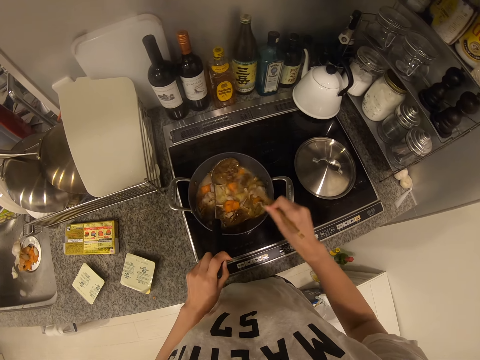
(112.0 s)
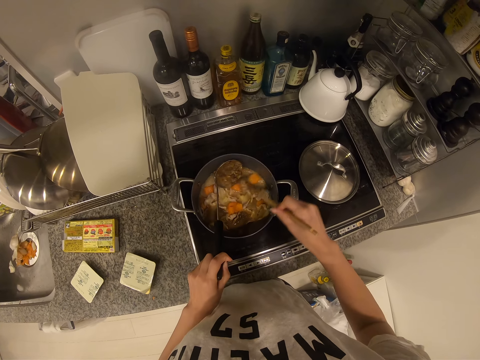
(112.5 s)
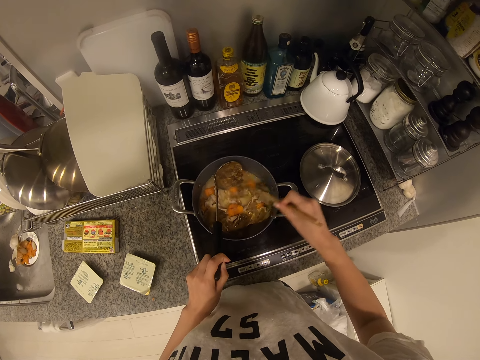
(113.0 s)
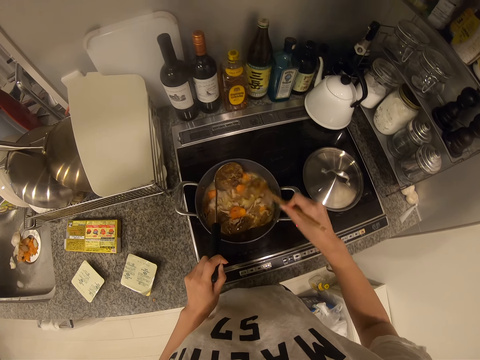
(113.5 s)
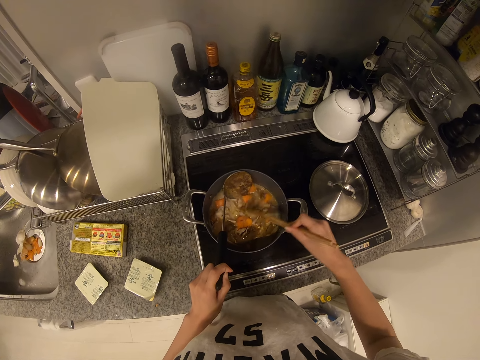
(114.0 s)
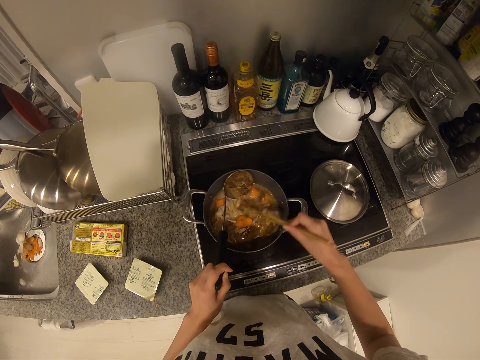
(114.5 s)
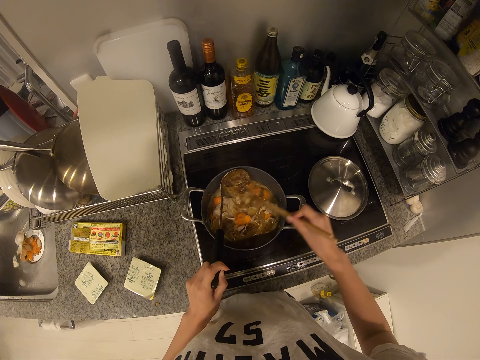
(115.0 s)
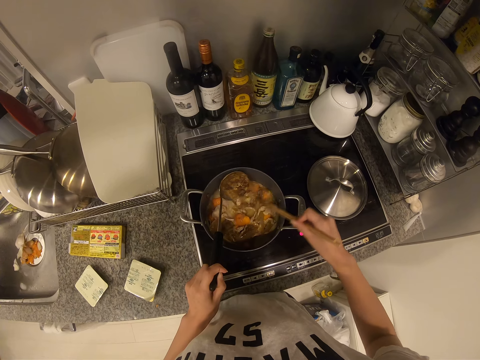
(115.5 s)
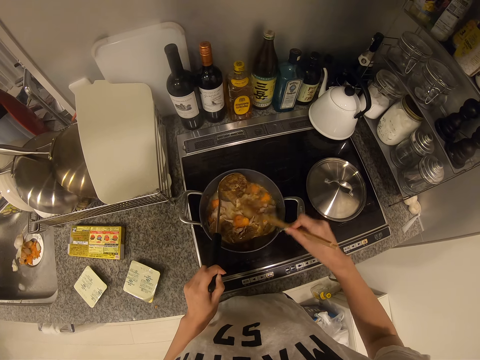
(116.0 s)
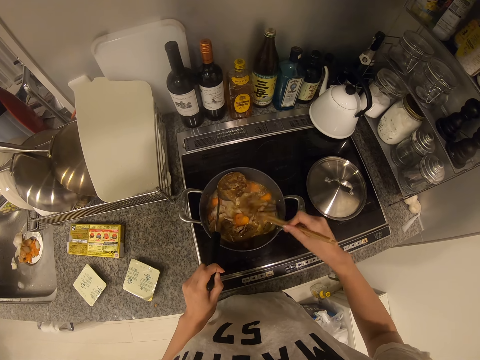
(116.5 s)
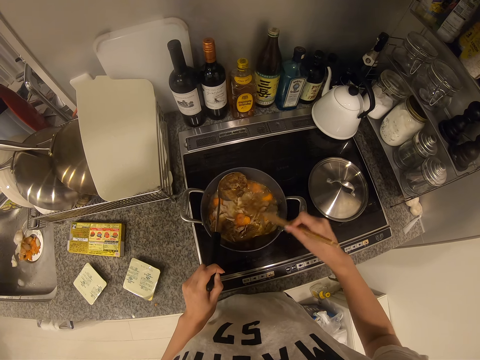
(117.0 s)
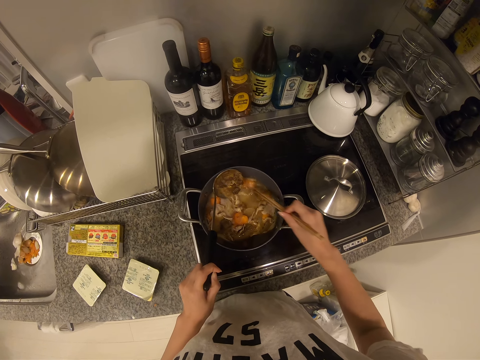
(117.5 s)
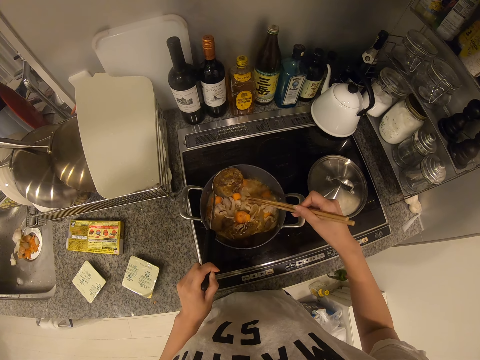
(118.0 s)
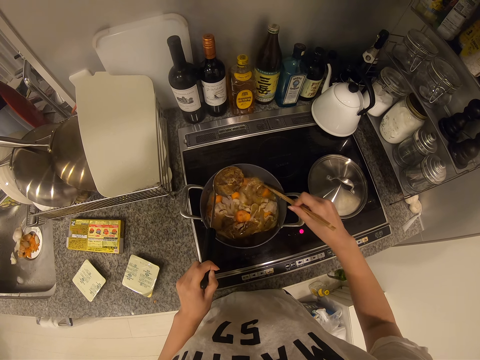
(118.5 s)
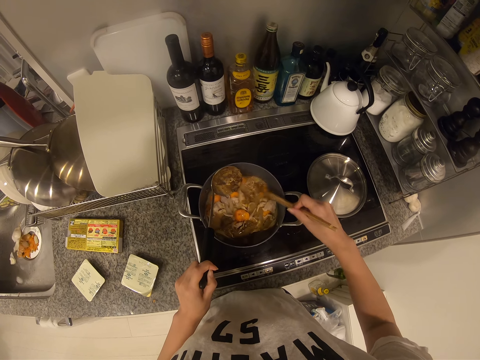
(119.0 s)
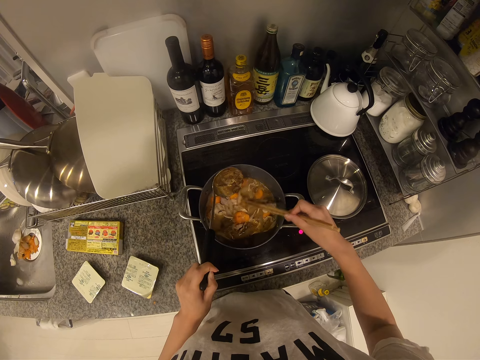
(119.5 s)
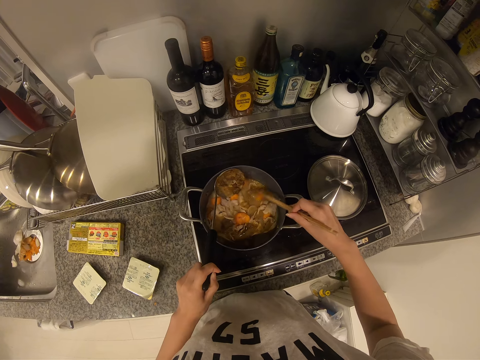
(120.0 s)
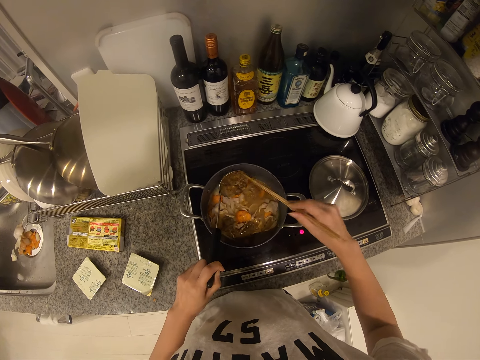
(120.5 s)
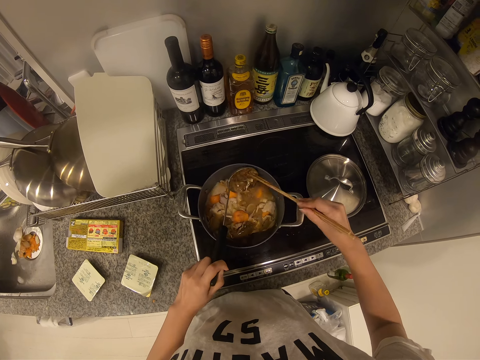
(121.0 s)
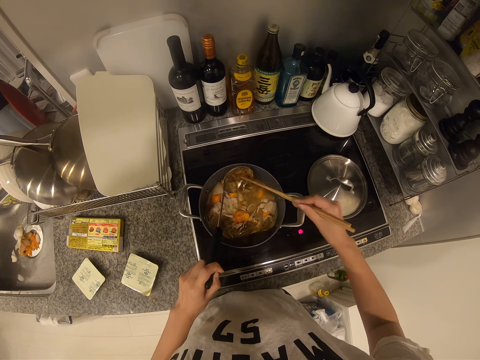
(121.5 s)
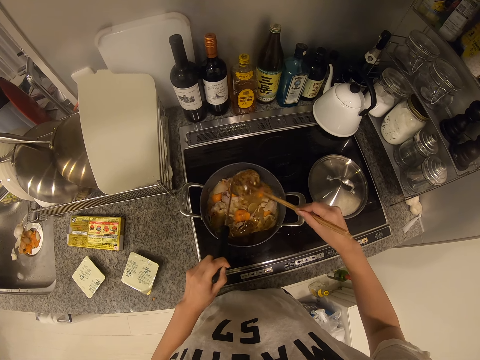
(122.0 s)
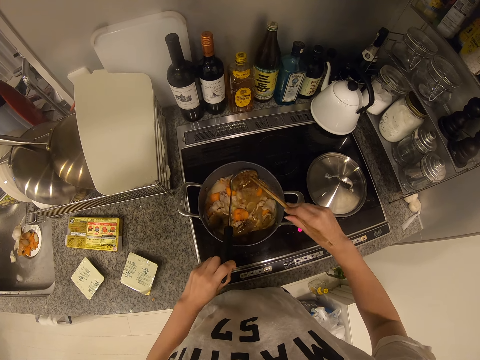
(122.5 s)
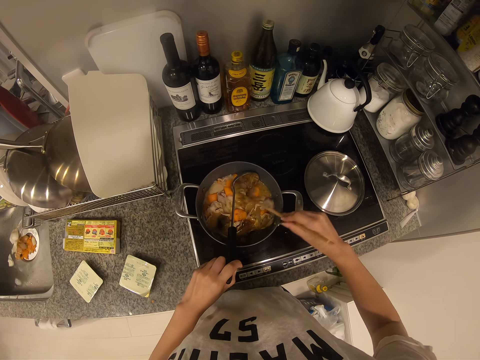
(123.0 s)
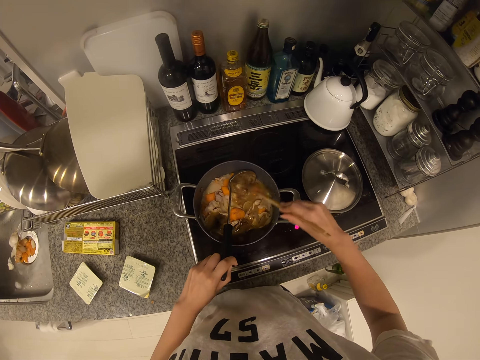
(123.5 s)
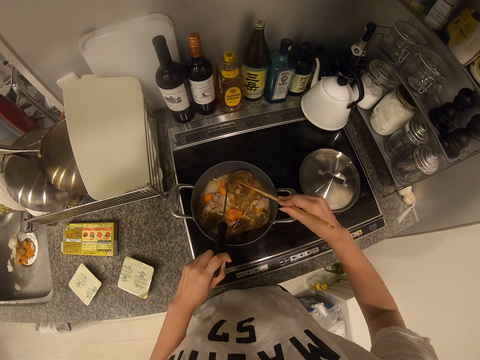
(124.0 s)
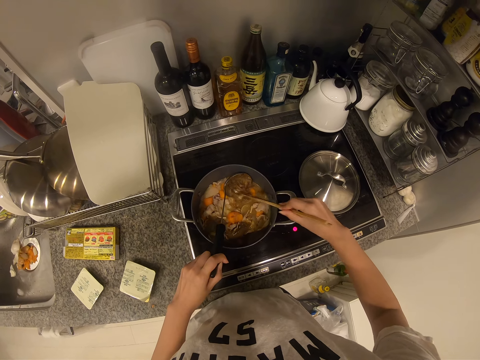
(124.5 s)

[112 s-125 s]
The camera wearer removes something from the serving spoon. They stir something. They remove something from the serving spoon.

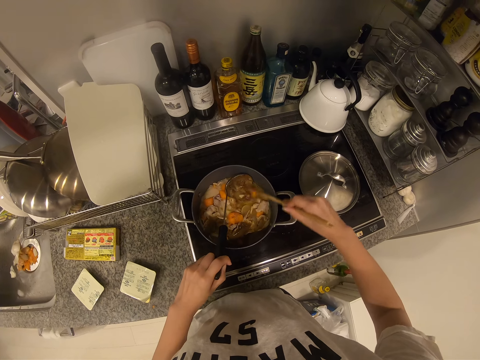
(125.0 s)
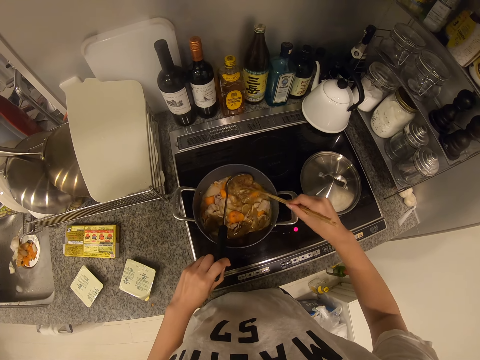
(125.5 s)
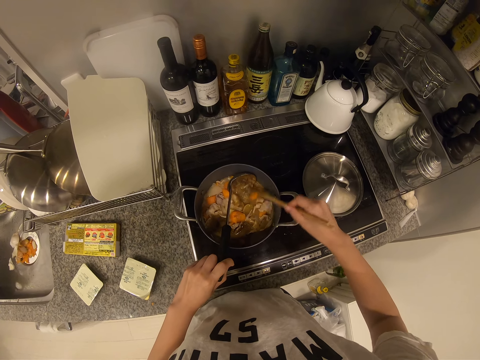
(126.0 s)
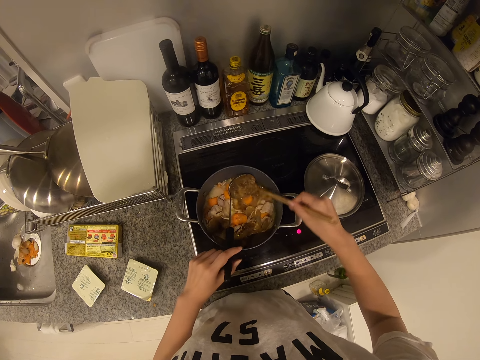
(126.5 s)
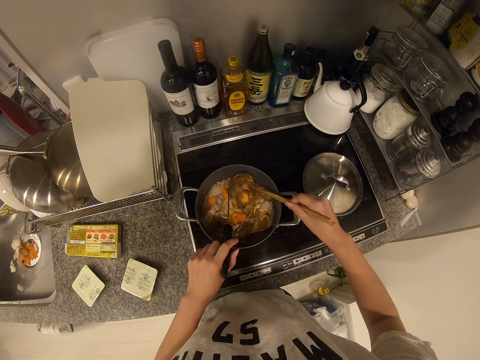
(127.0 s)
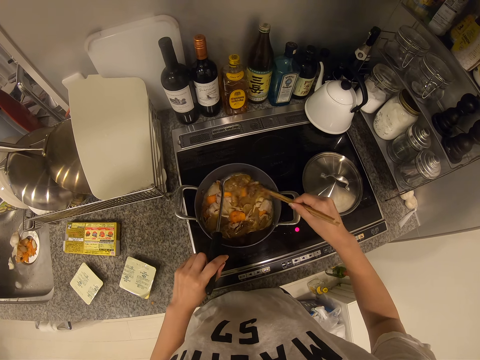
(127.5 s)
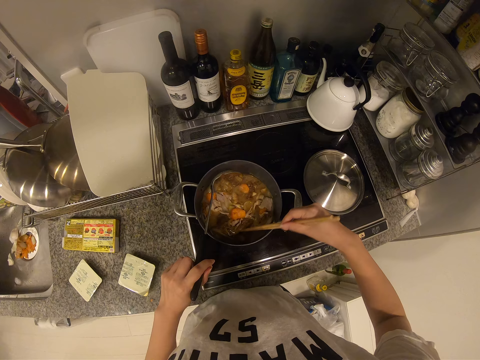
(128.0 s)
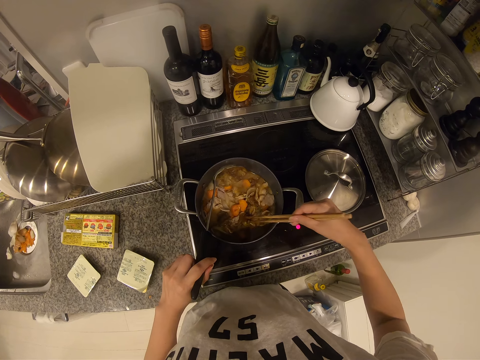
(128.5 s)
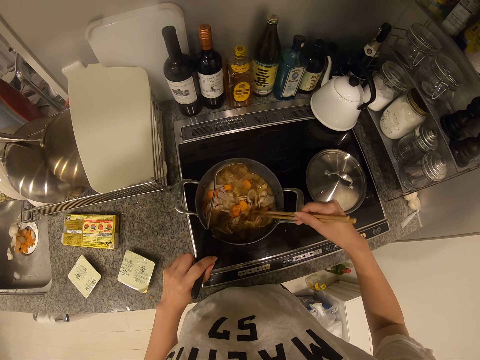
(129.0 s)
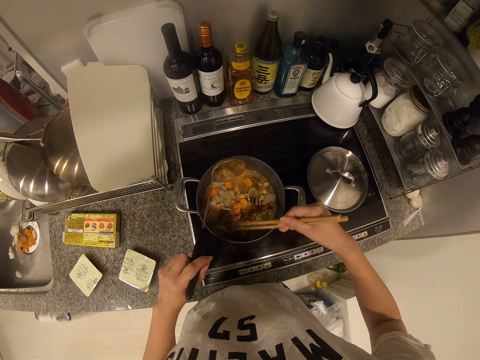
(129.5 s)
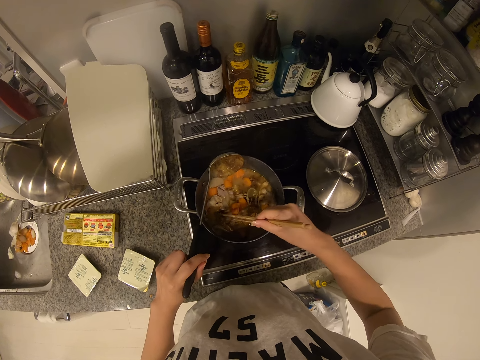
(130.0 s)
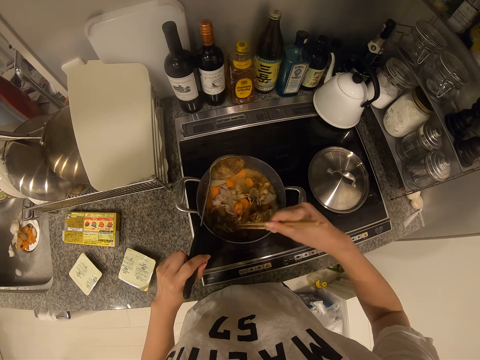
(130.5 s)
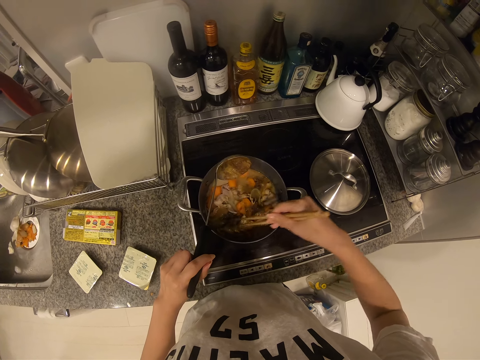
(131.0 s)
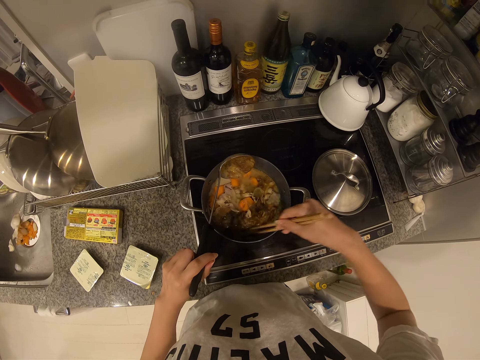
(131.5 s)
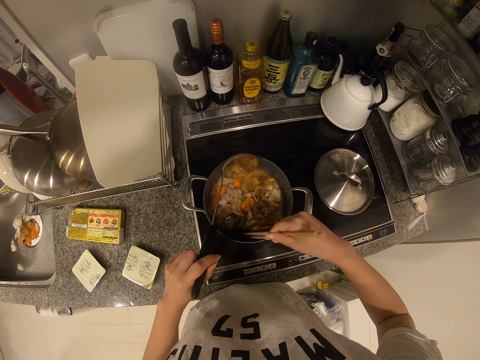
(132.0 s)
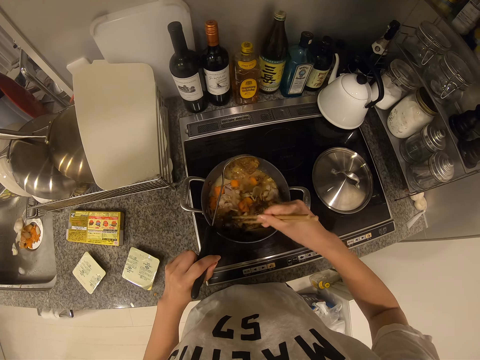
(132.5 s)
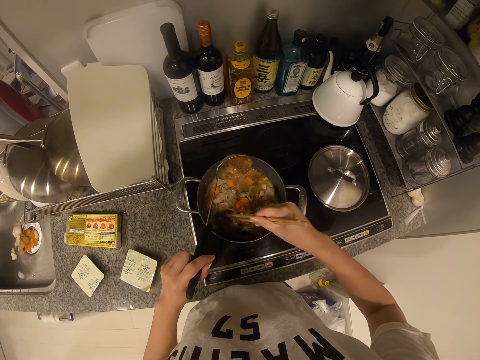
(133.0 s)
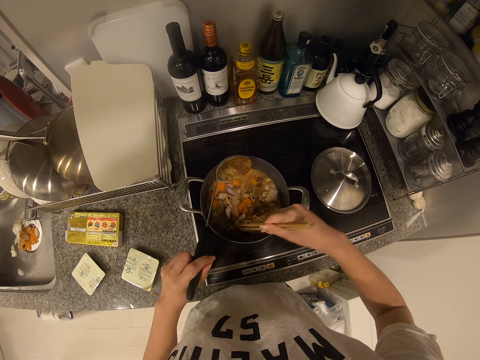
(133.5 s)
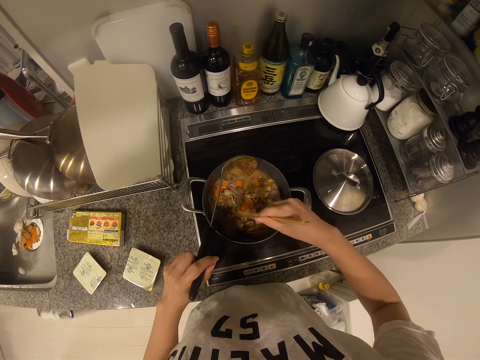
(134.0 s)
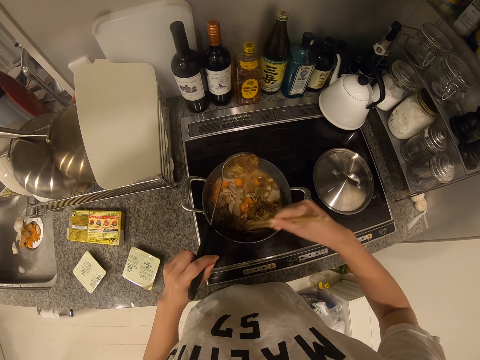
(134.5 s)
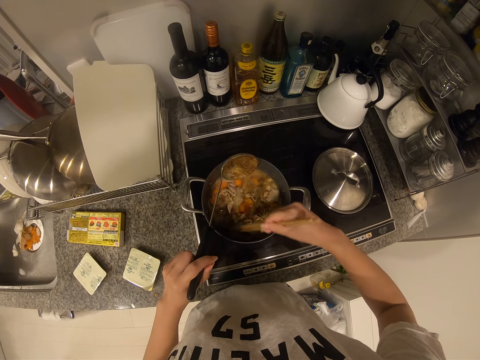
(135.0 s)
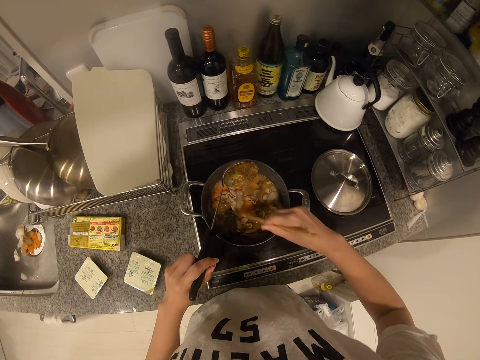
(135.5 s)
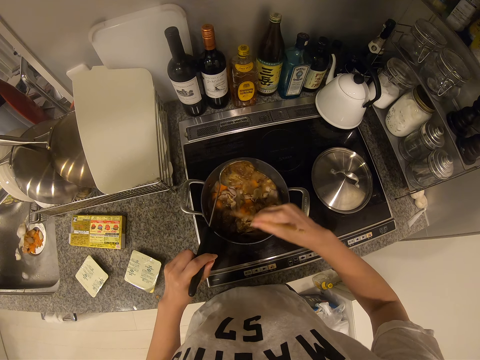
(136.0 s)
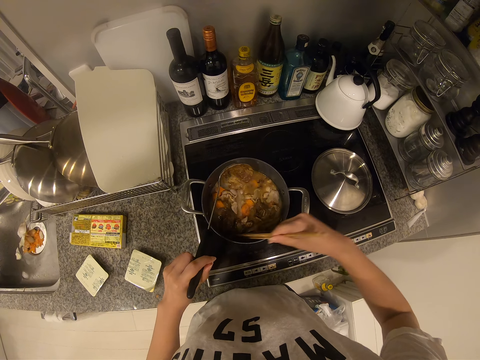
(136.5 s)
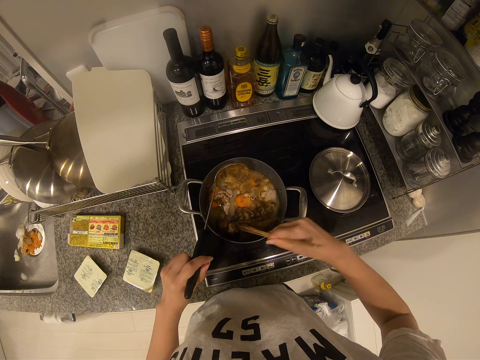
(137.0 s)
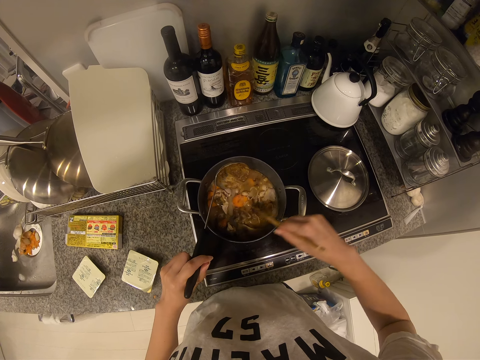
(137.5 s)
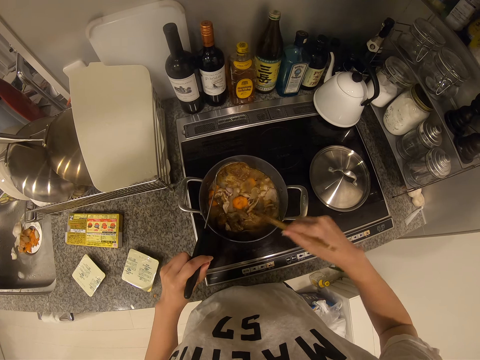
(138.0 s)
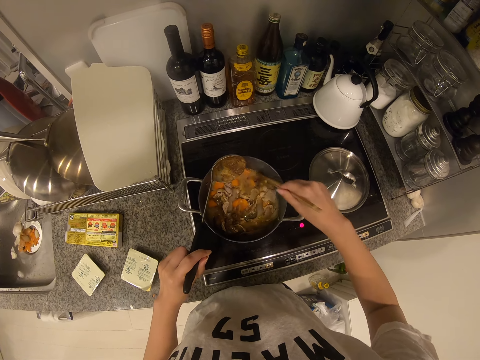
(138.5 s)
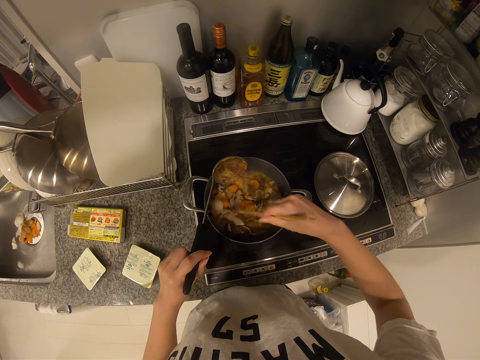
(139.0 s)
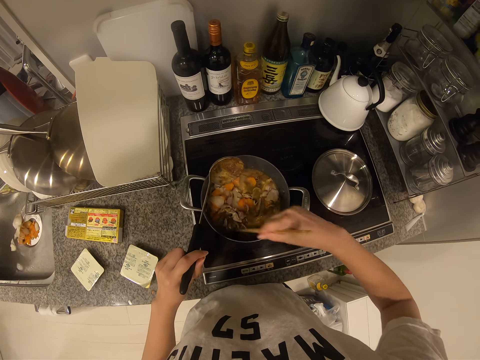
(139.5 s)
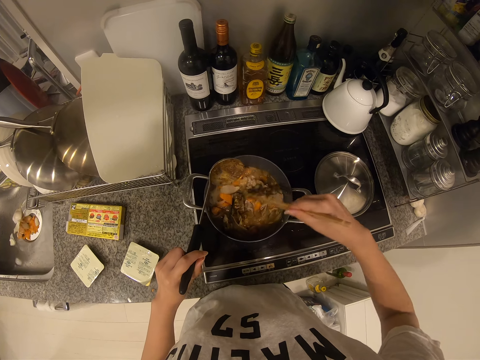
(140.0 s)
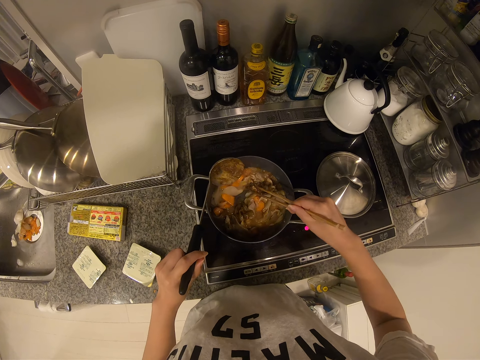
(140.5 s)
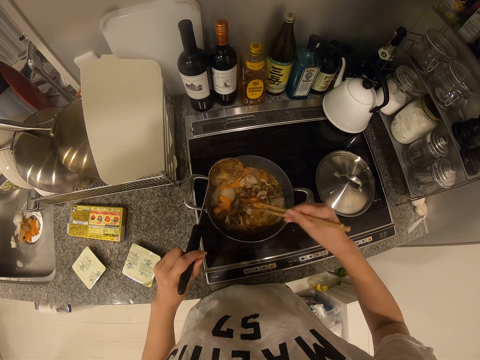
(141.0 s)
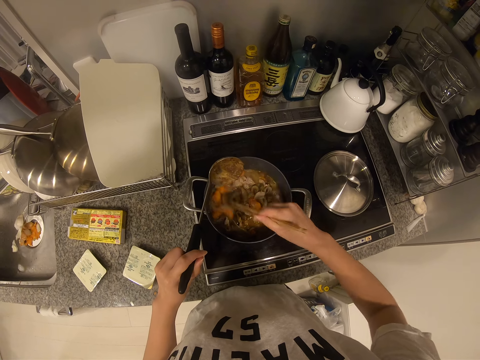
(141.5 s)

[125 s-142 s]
The camera wearer stirs something. They lift the serving spoon. They stir something.
